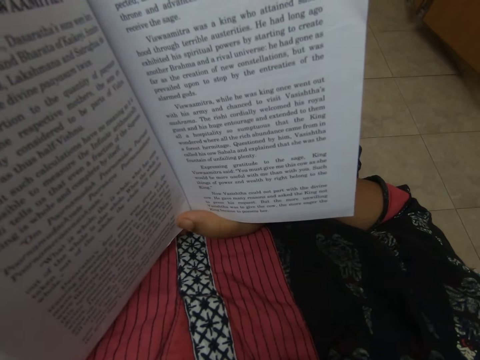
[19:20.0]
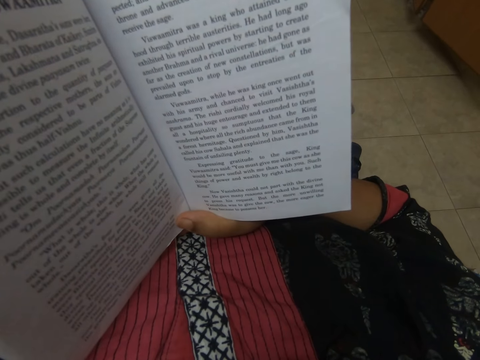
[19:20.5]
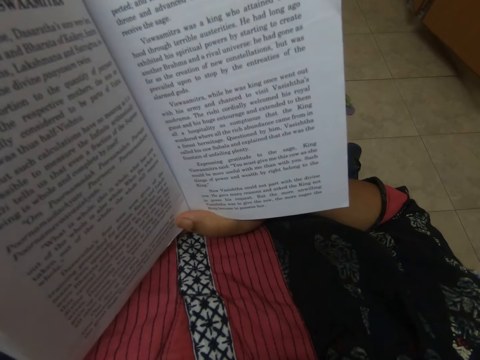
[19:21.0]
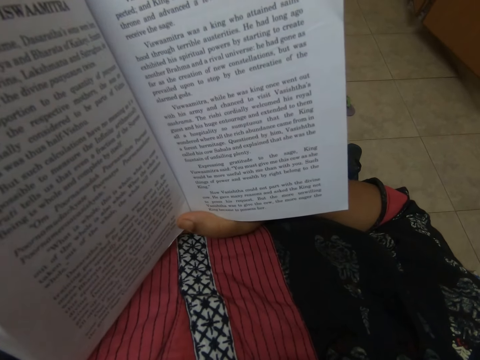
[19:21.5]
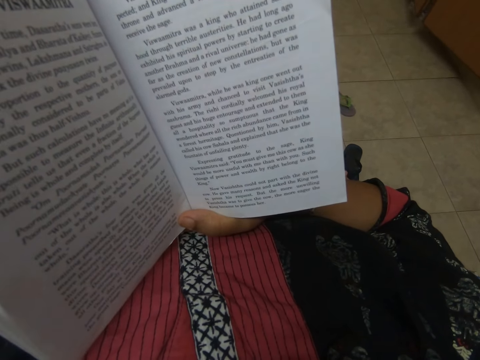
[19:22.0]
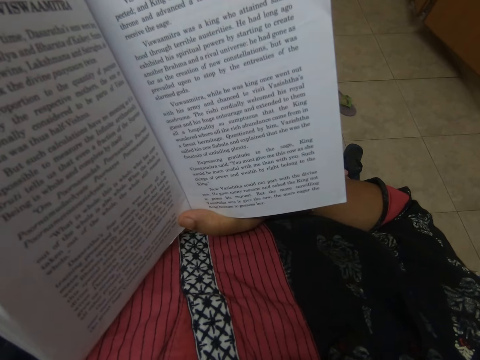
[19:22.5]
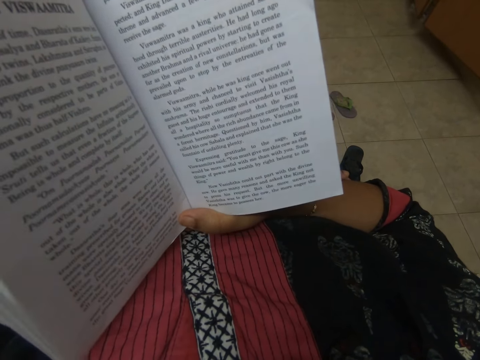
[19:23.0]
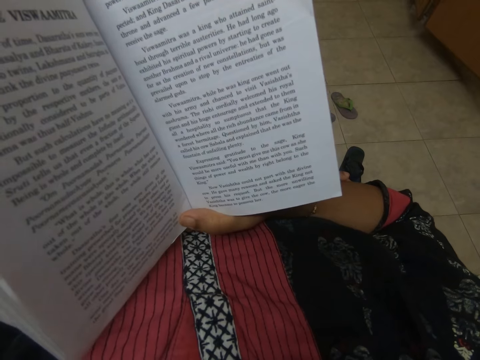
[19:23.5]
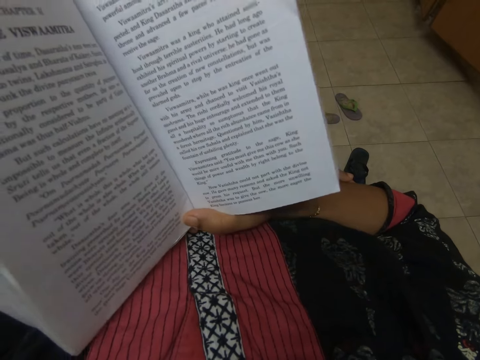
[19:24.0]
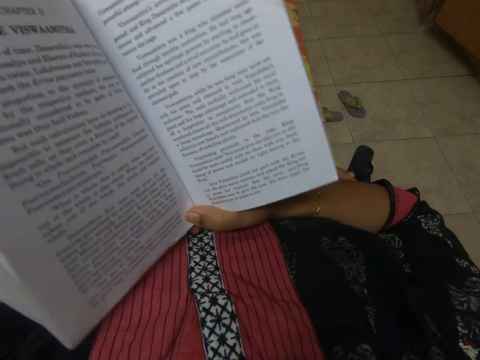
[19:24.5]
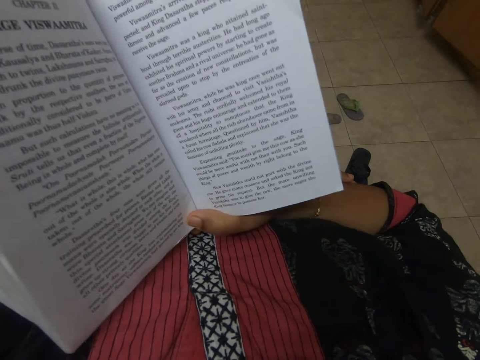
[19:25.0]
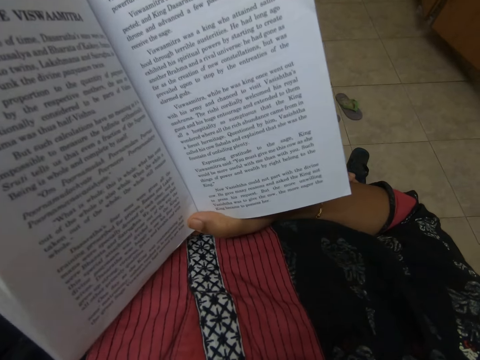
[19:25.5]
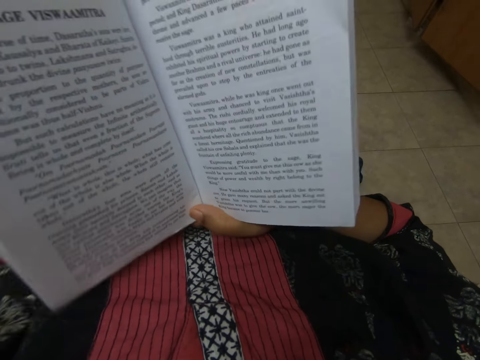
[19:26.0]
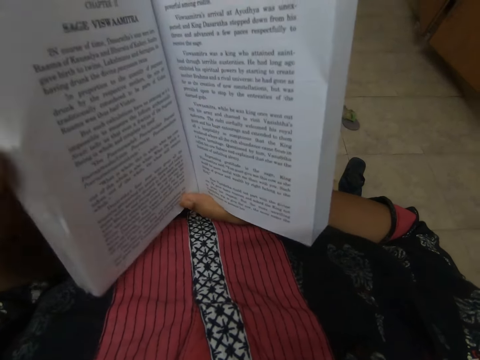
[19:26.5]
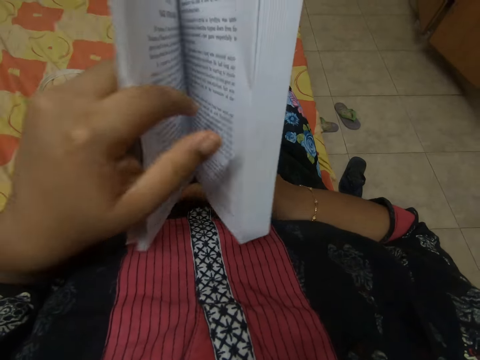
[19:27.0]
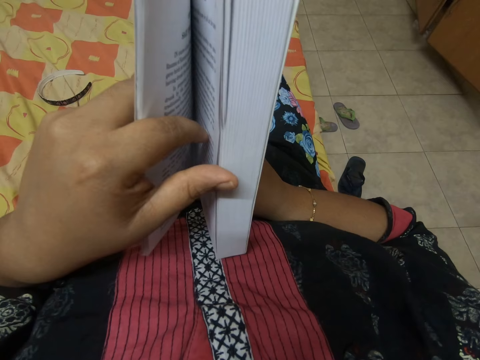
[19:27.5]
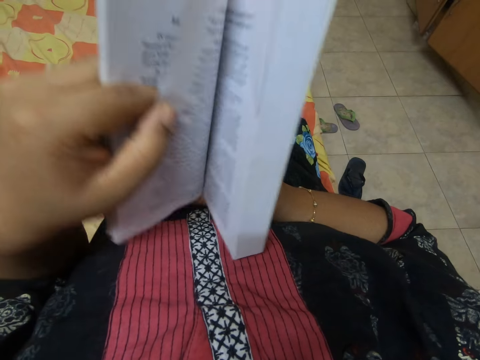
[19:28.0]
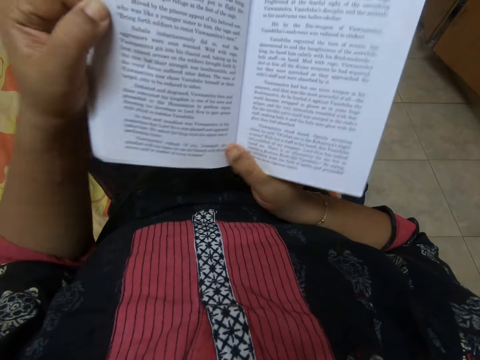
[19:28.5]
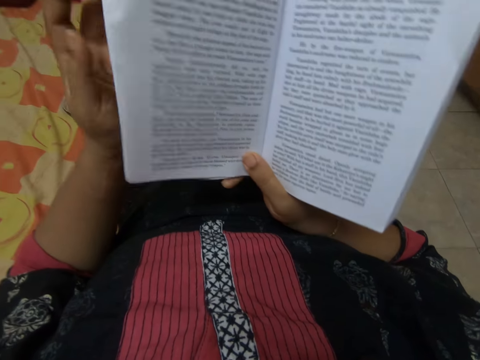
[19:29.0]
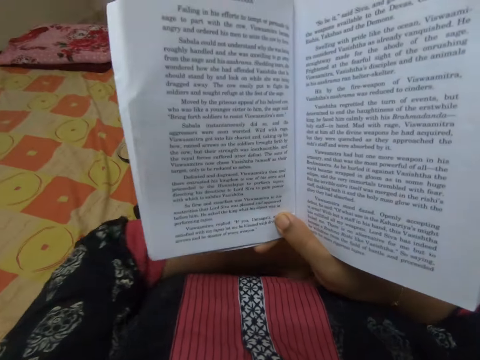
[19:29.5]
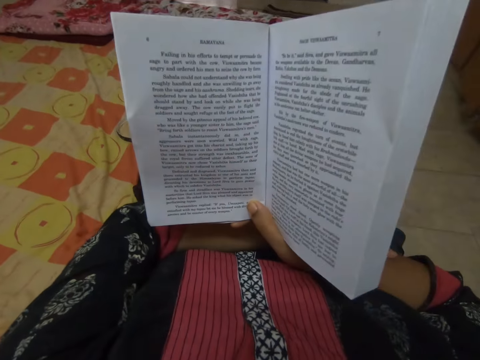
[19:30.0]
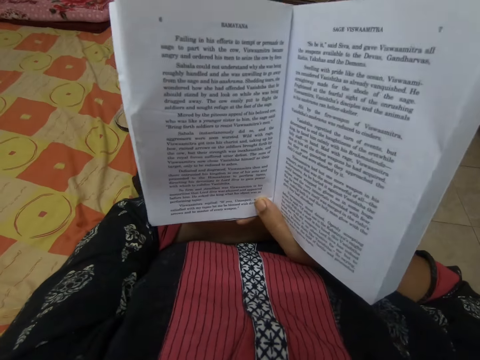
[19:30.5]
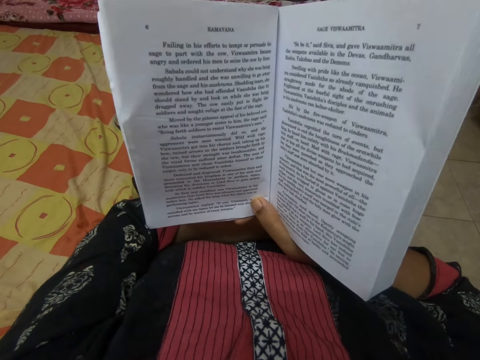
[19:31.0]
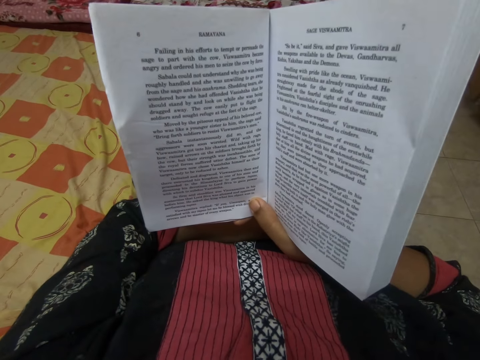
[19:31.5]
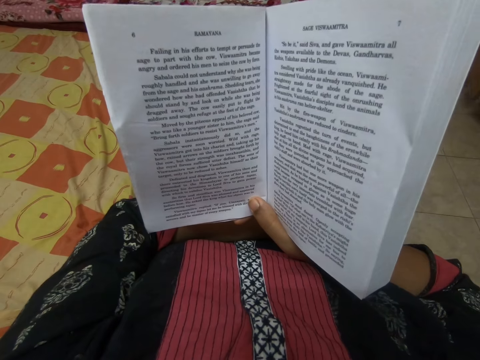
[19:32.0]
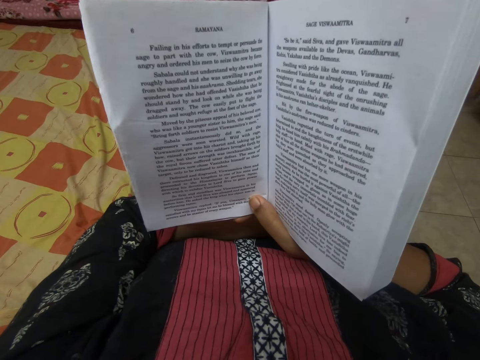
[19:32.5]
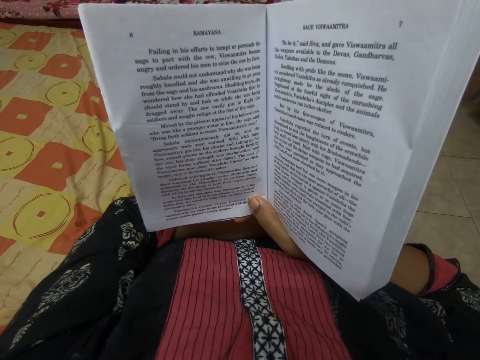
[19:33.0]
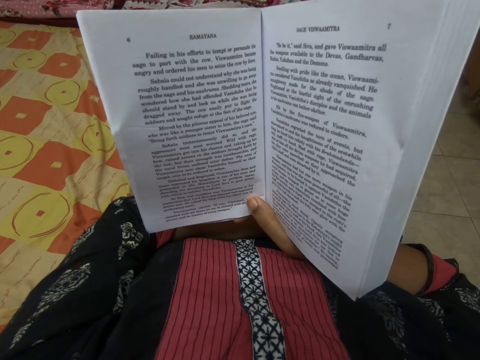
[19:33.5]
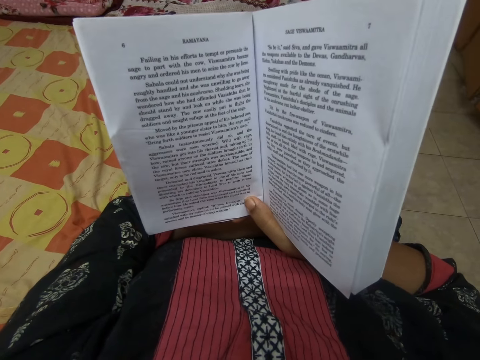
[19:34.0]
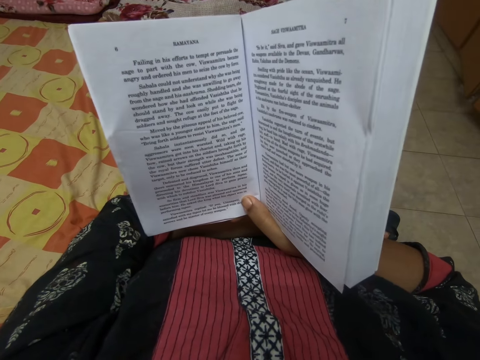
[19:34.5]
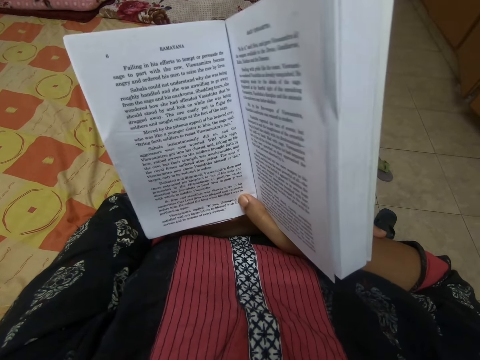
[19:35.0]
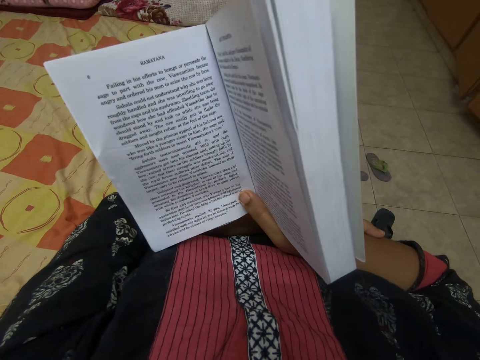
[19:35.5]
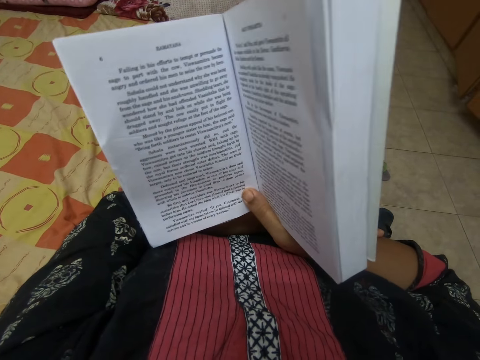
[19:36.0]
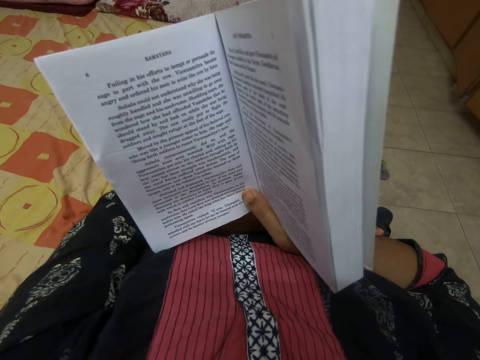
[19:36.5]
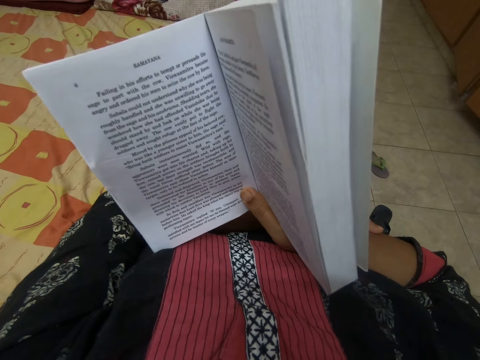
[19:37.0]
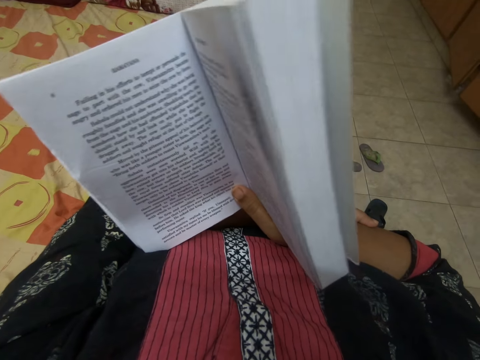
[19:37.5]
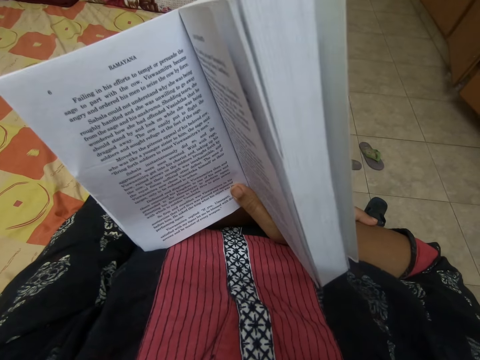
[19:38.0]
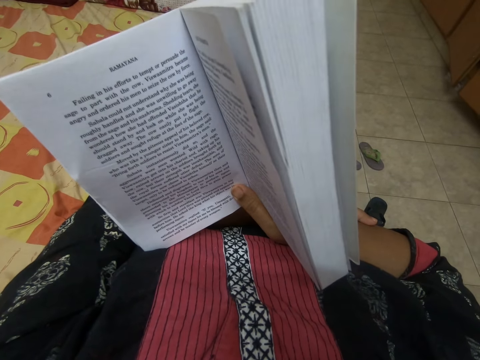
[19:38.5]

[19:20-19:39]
The camera wearer reads a book. They move the book slightly up and down. They flip the page. They hold the book. They read the book.

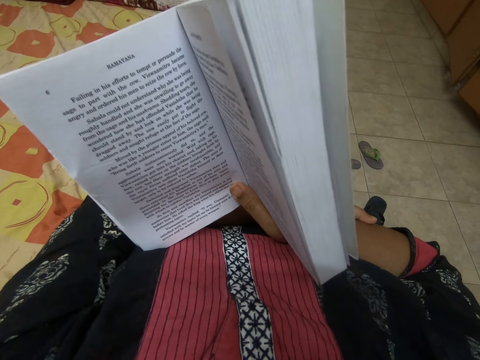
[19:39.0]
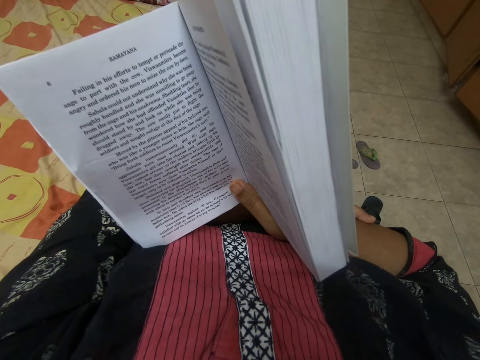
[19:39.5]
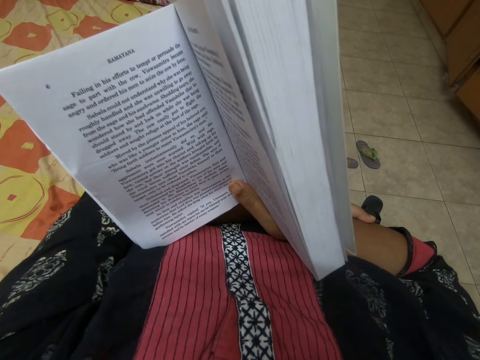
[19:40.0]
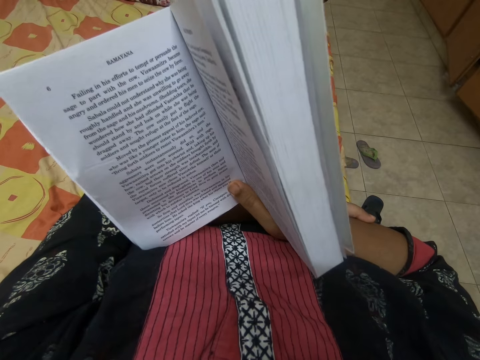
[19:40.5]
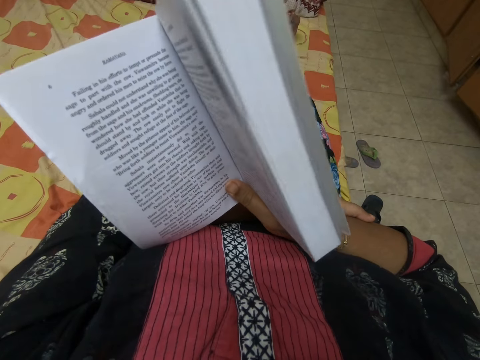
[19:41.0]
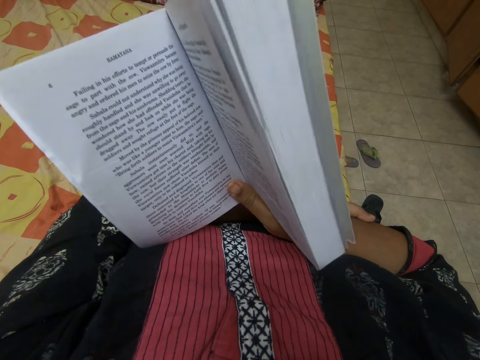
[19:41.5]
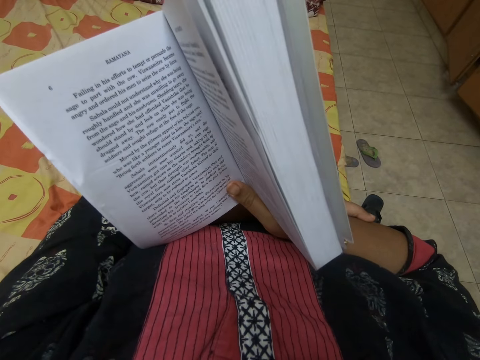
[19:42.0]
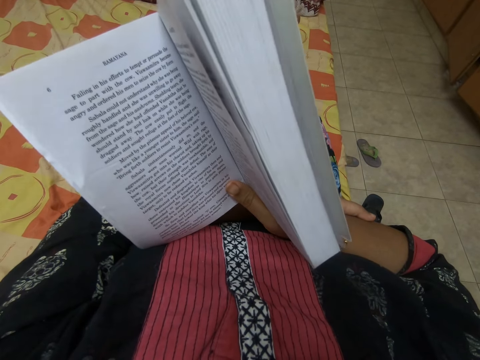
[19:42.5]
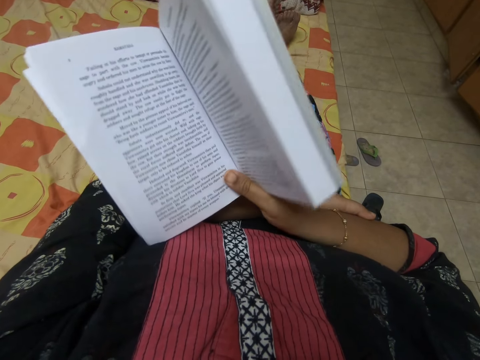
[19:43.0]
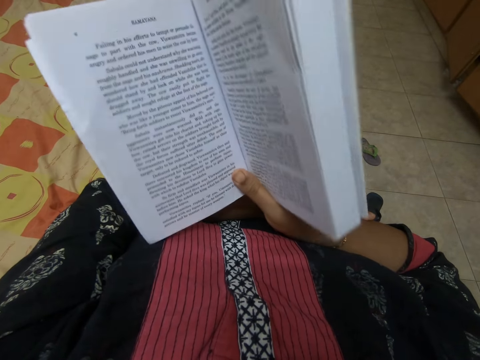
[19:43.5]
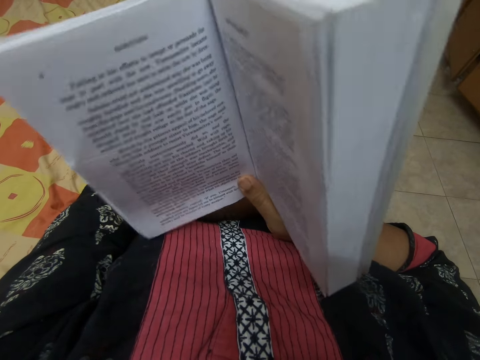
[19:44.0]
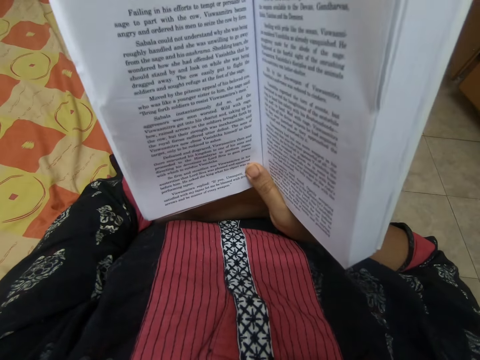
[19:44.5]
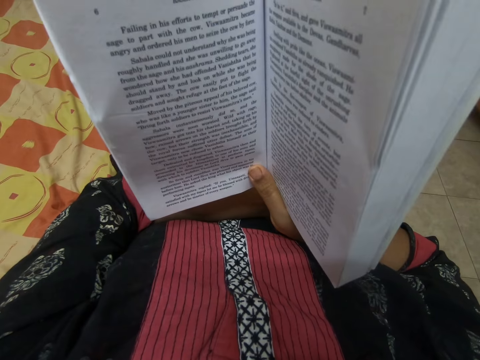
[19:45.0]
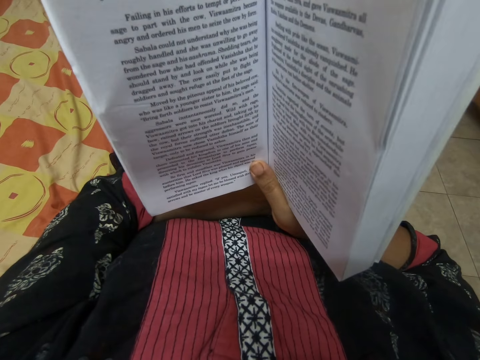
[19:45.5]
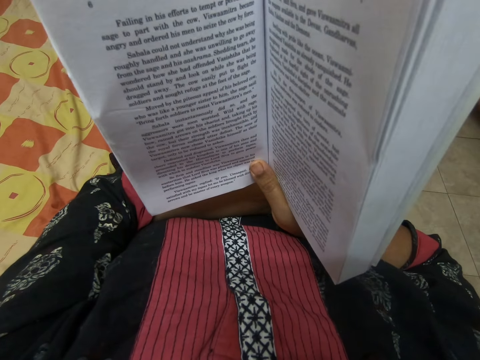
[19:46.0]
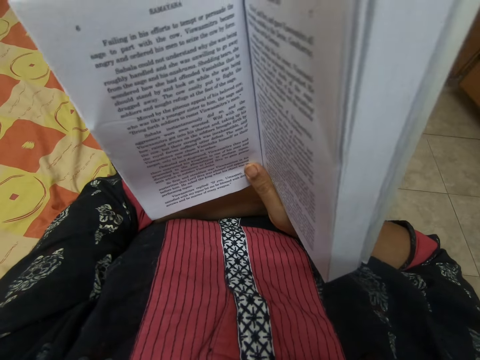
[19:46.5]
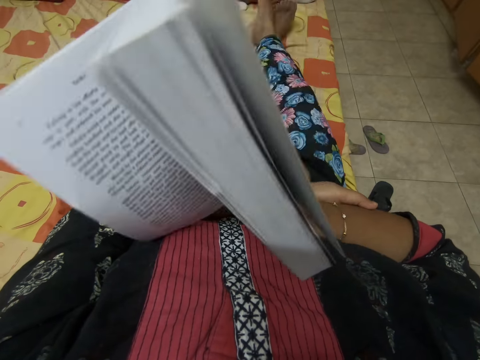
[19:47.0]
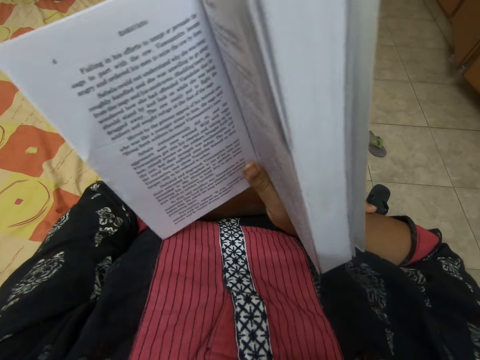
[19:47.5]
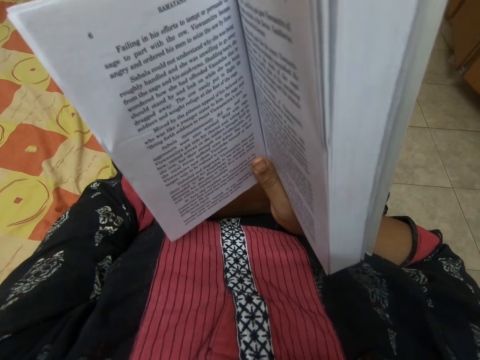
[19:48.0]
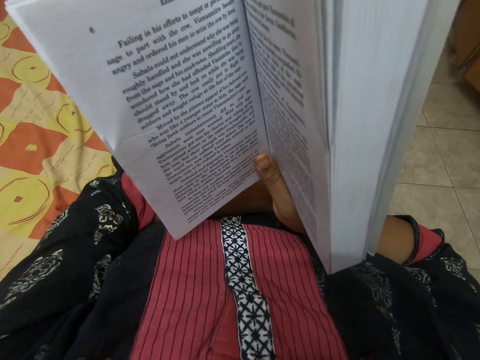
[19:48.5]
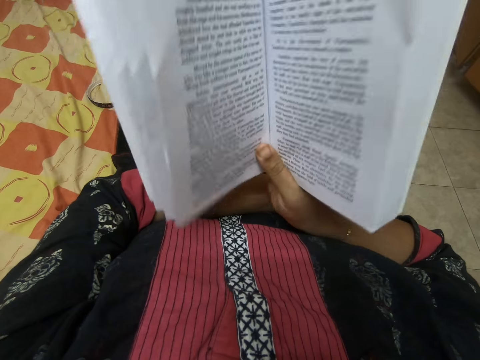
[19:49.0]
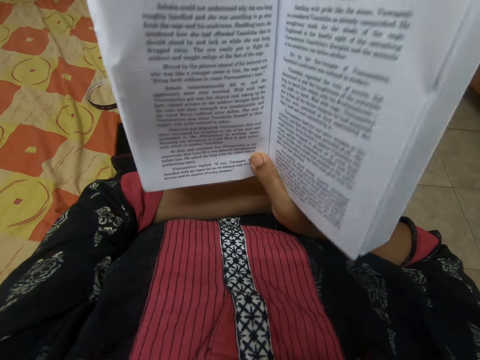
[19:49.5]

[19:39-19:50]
The camera wearer moves the book slightly up and down. They move the book slightly up and down again.
